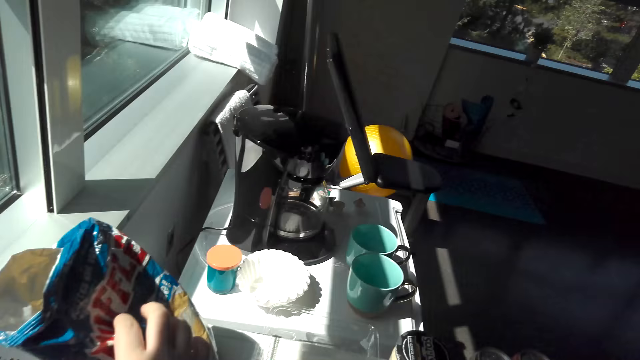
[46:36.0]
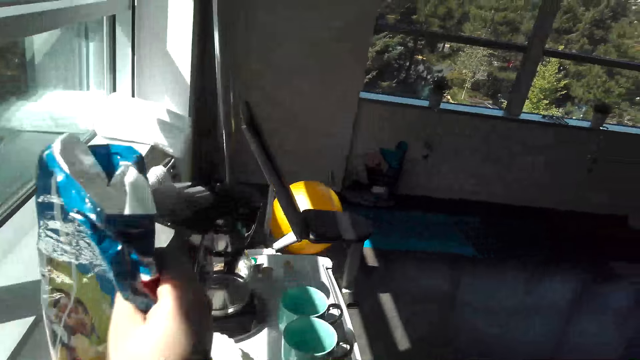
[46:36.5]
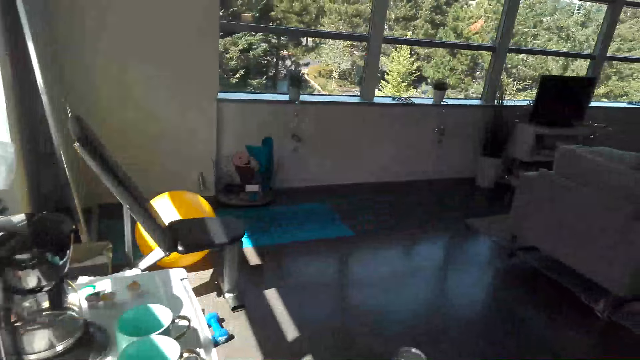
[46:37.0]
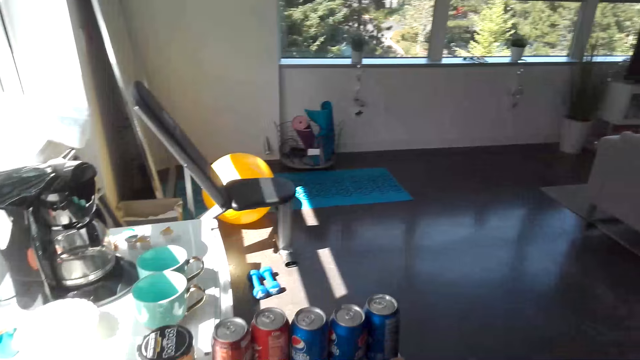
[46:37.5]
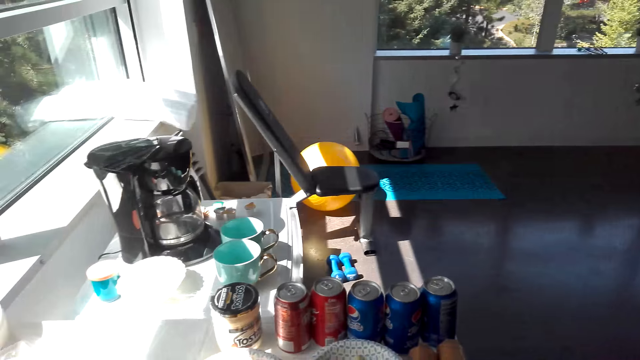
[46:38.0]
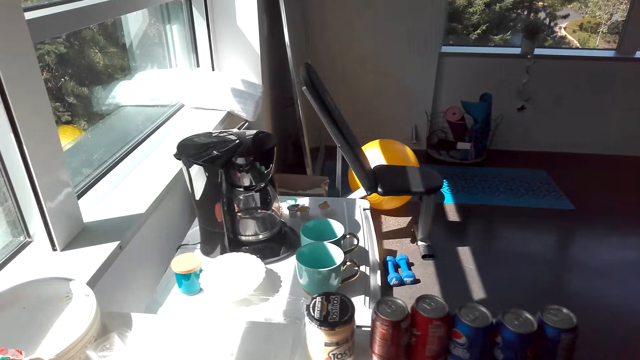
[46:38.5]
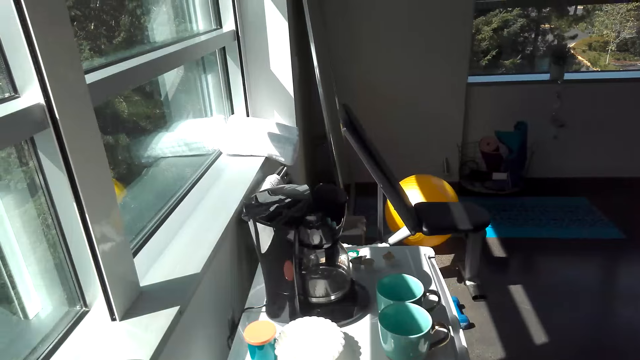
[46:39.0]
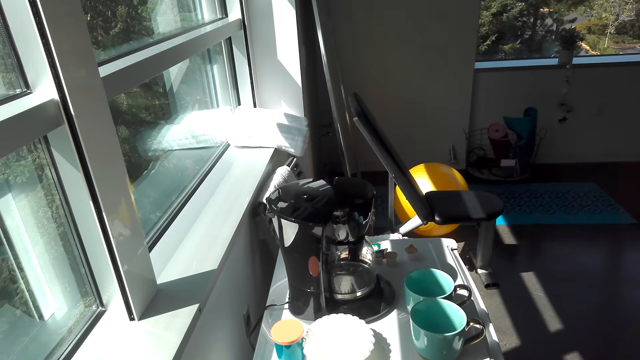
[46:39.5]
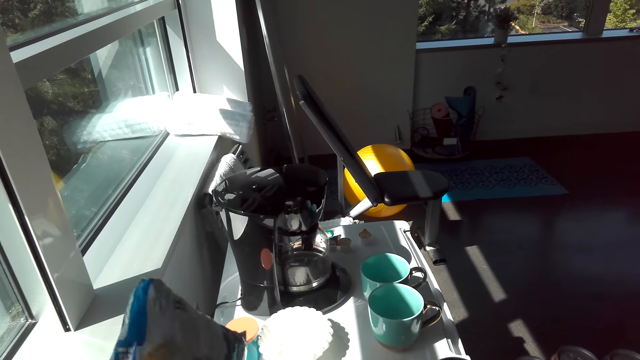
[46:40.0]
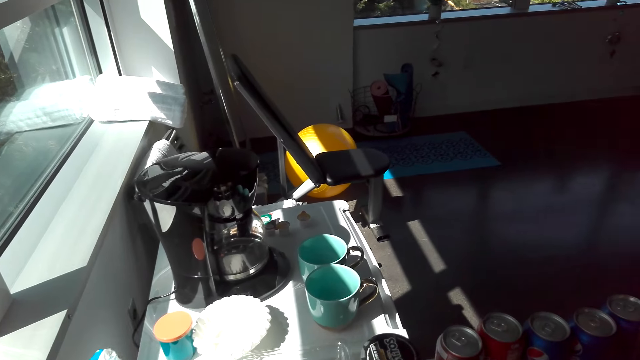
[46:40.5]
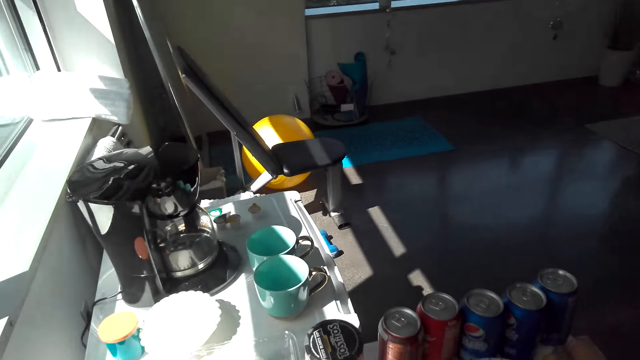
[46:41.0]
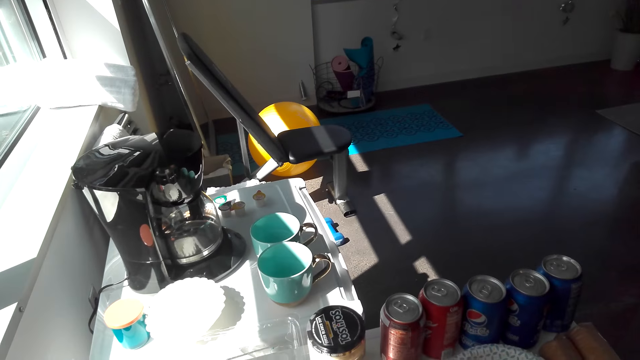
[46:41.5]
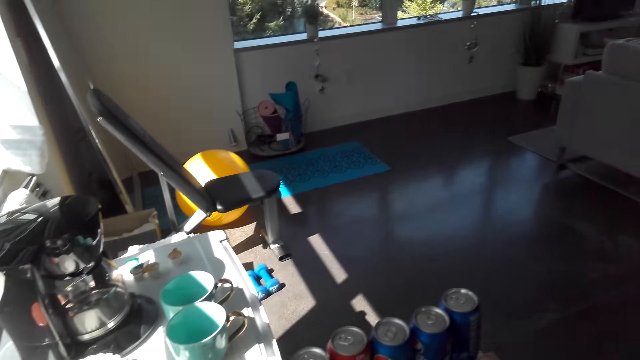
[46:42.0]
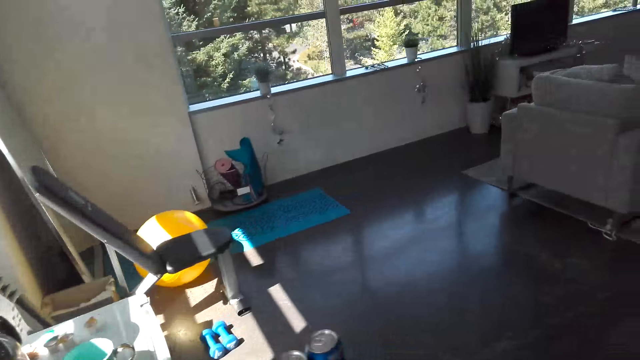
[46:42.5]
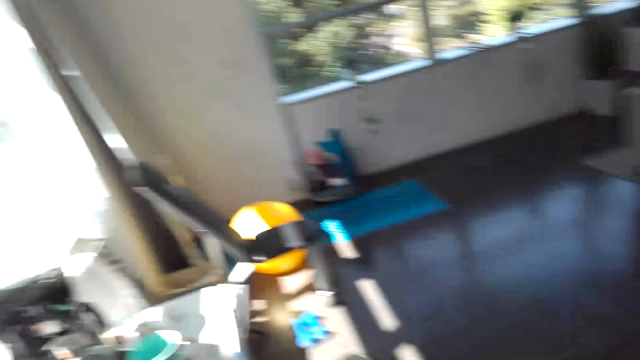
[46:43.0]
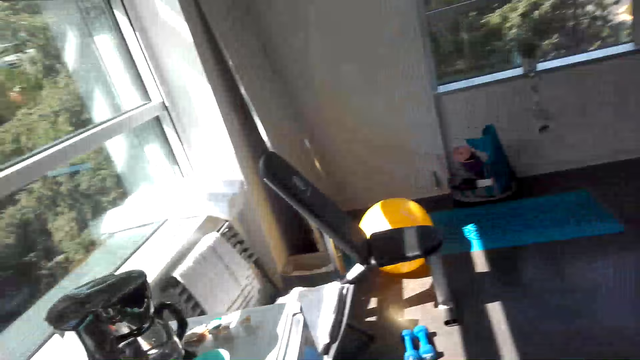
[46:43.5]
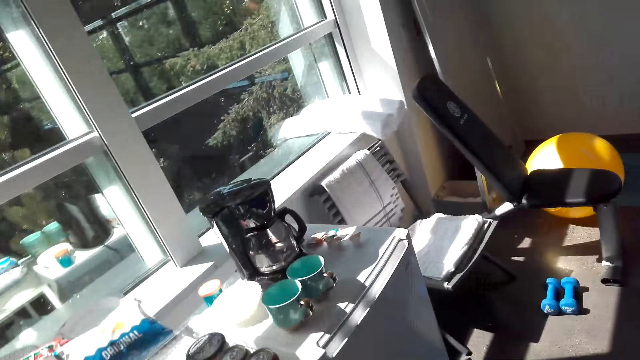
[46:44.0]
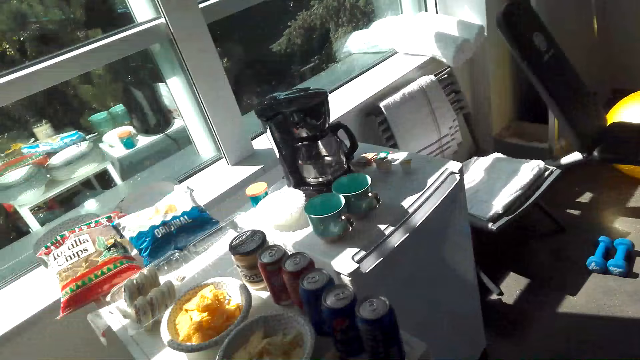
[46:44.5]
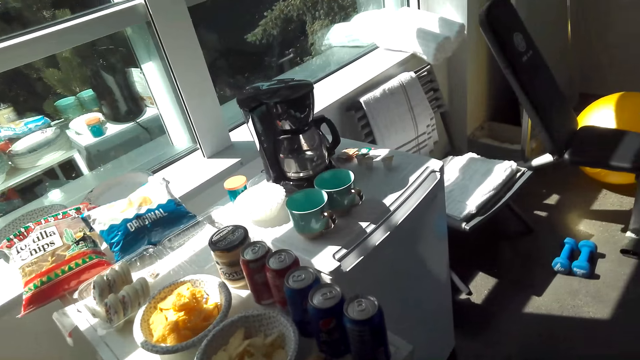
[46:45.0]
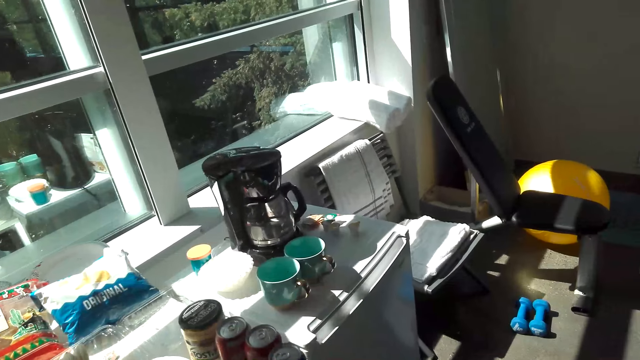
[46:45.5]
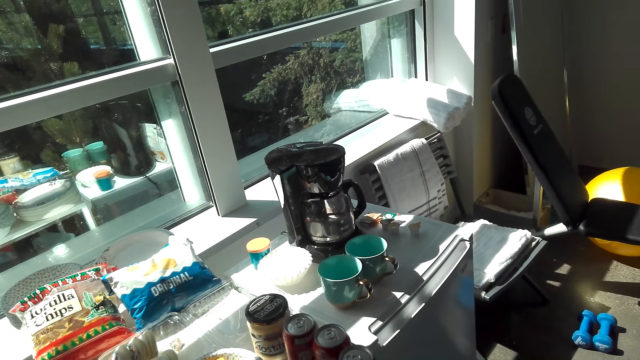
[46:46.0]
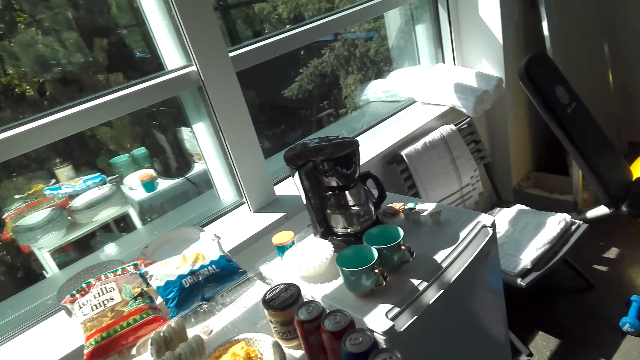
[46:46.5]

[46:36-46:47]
The camera wearer picks Ruffles. They move the drink cans on the table. They stare at the table.

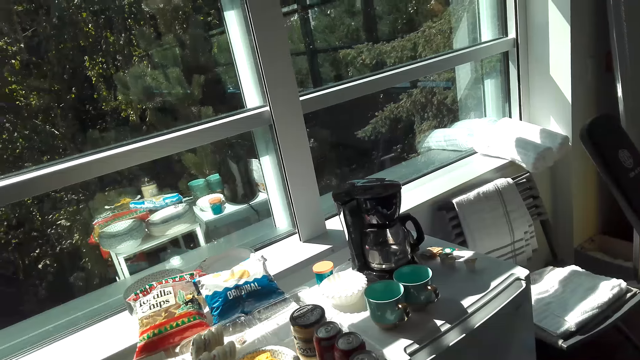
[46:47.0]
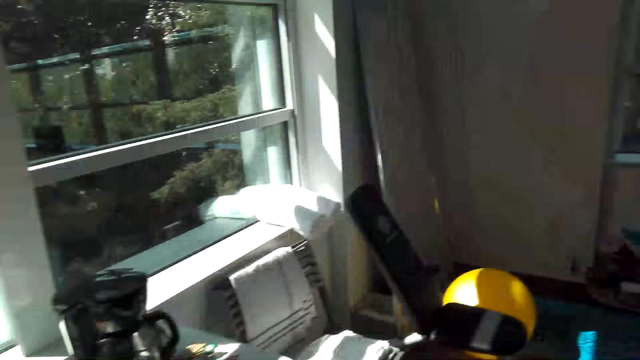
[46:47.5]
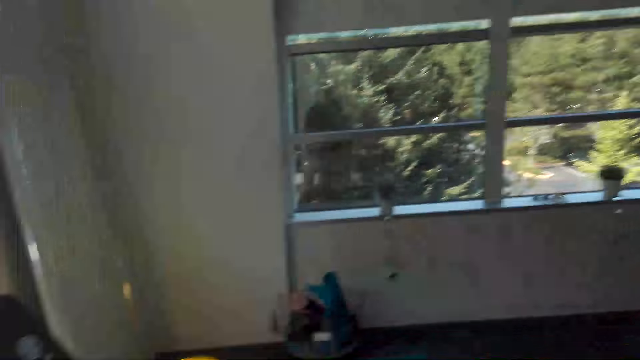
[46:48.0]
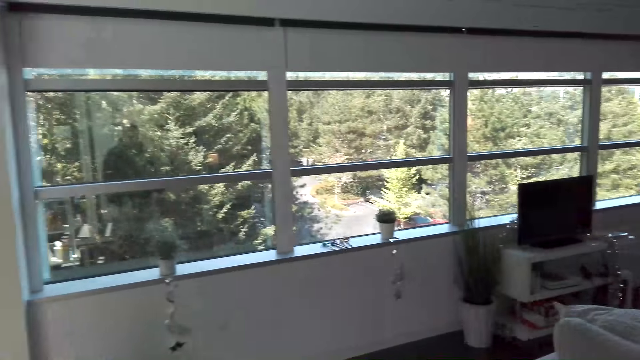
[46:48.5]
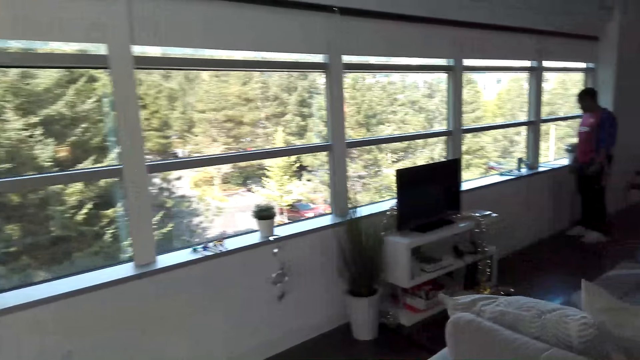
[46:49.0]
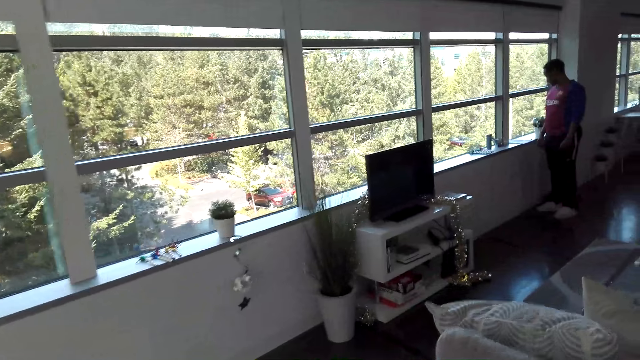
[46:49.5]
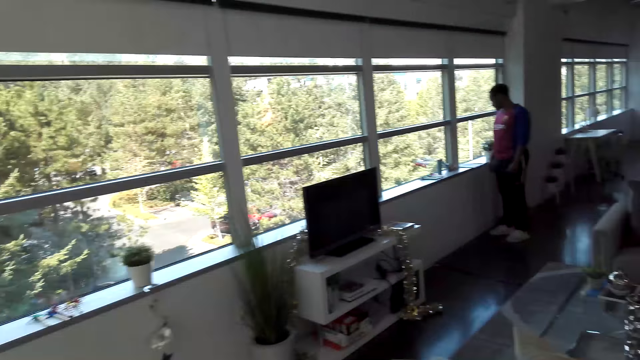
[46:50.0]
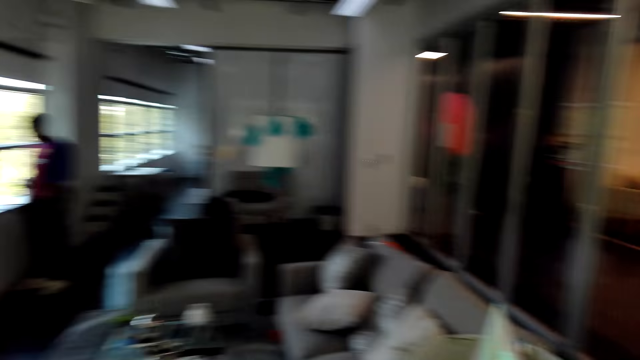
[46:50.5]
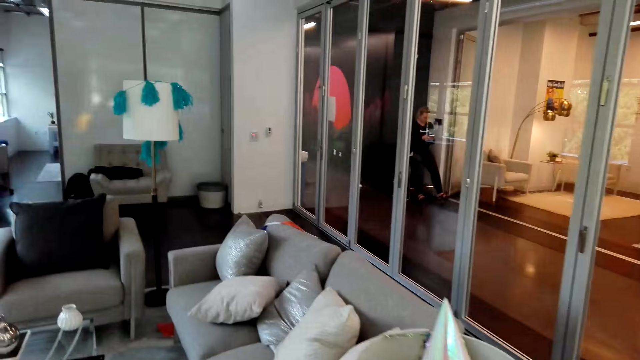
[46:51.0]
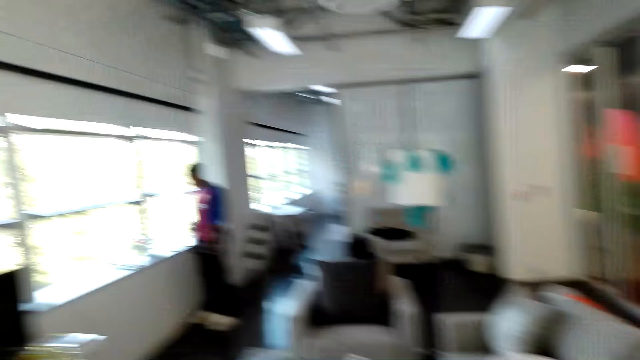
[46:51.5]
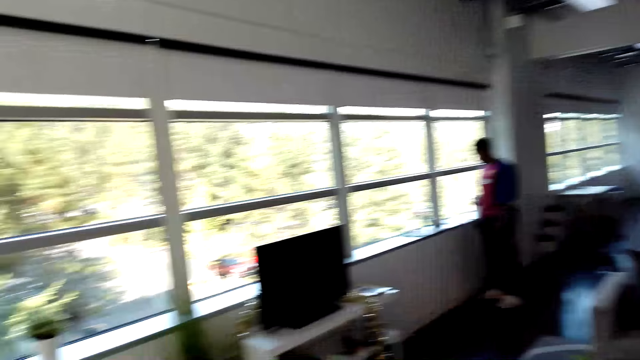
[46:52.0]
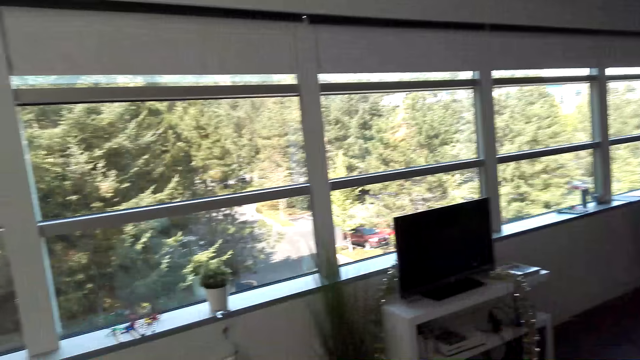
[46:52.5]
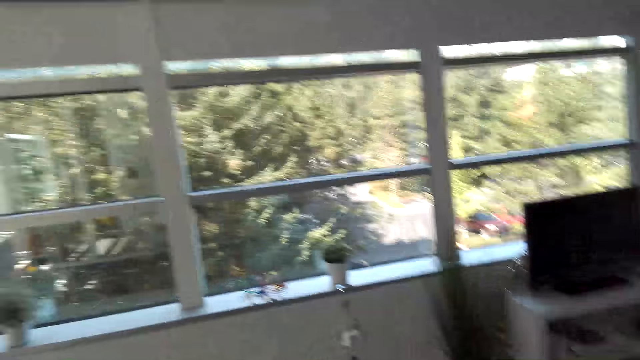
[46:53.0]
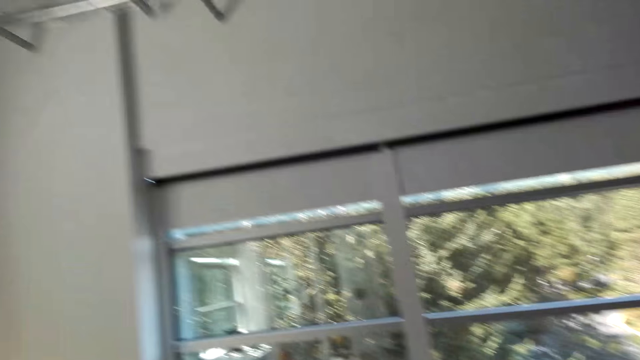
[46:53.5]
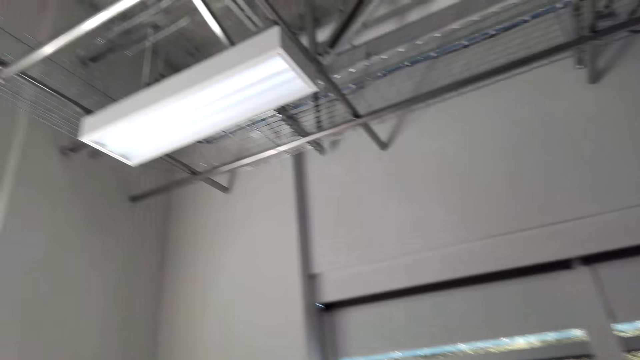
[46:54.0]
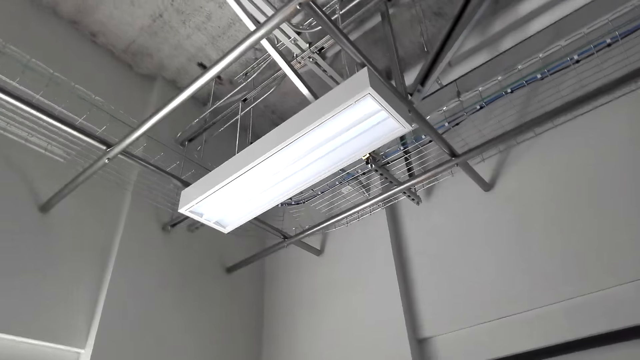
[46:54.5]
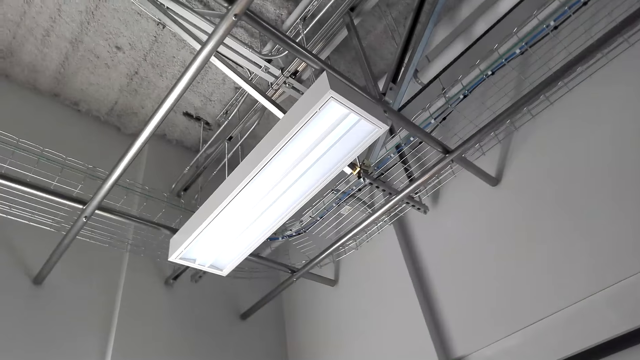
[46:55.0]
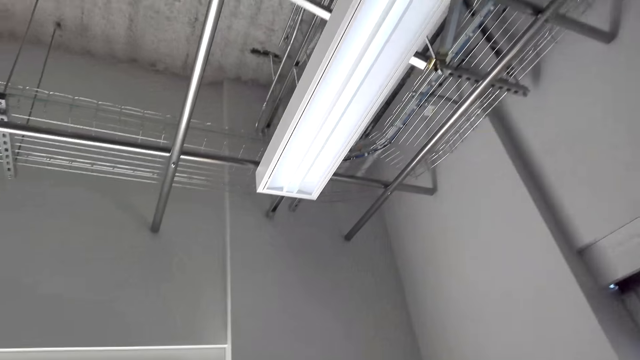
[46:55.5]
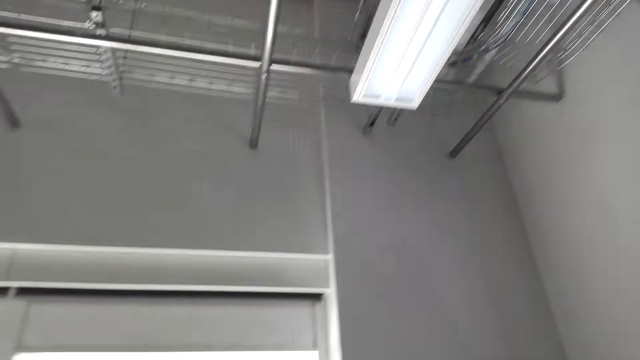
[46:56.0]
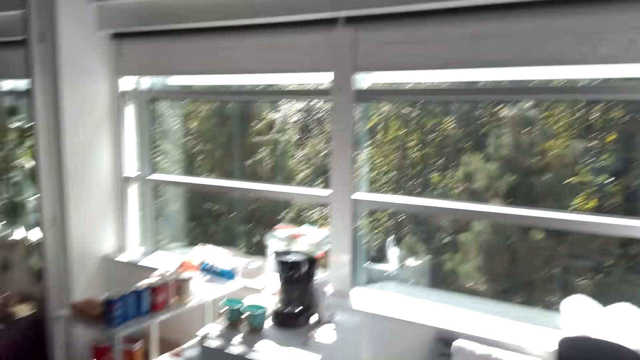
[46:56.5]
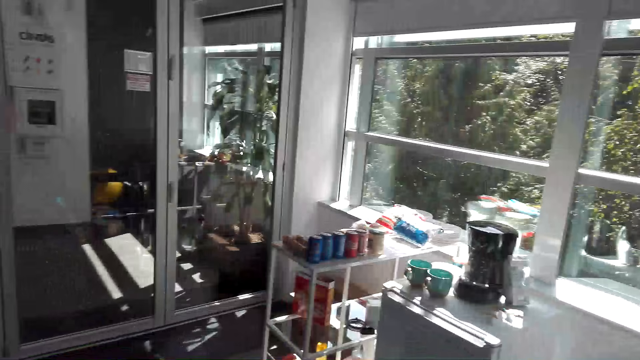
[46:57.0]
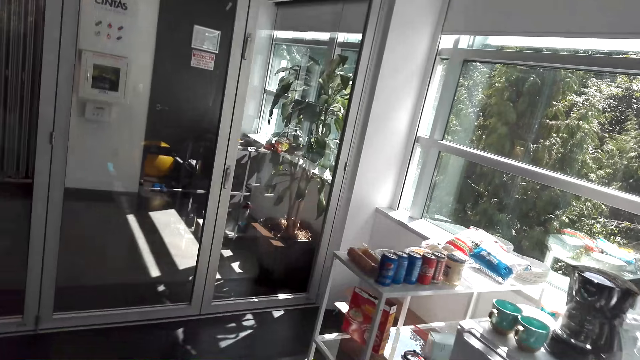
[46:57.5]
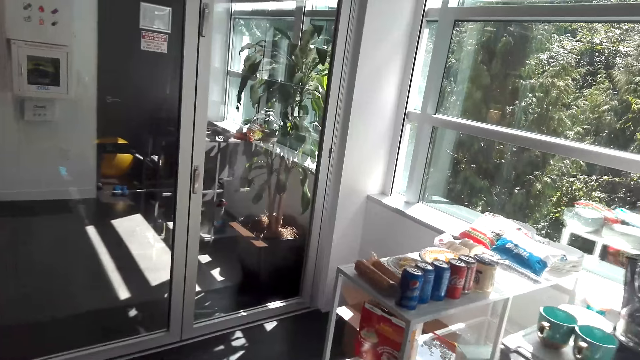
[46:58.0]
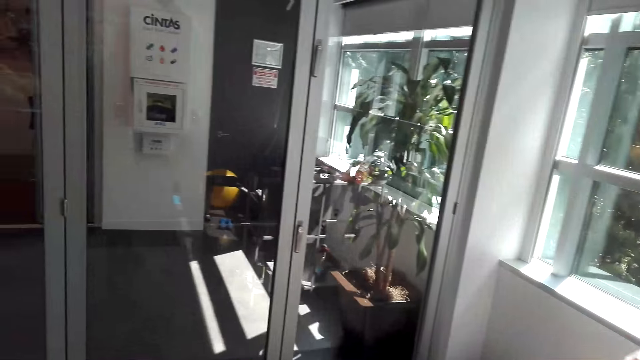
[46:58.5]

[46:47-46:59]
The camera wearer looks around the house. They talk with a man. They walk around the house. They walk in the room.
